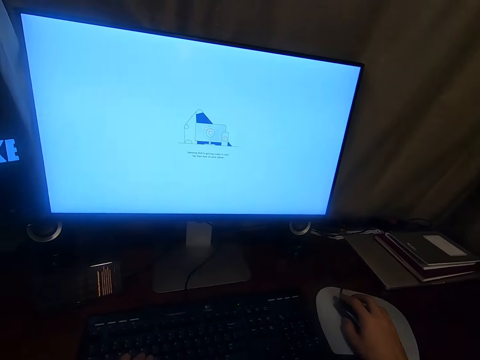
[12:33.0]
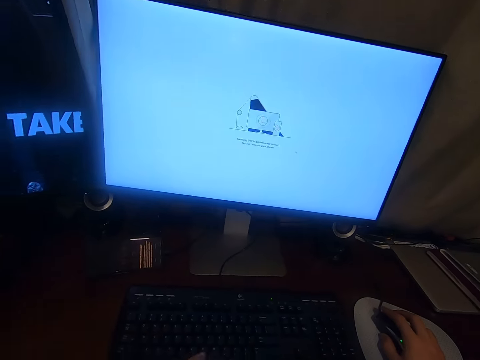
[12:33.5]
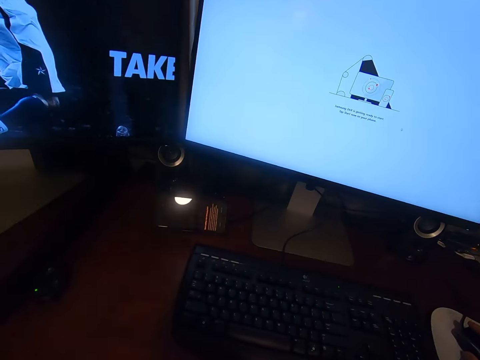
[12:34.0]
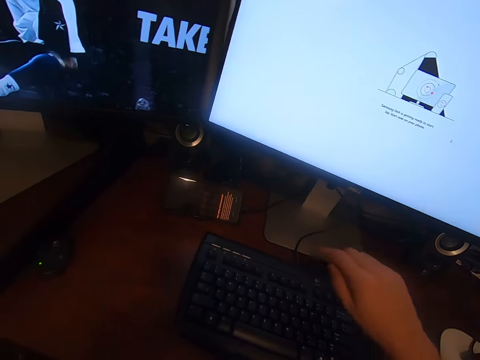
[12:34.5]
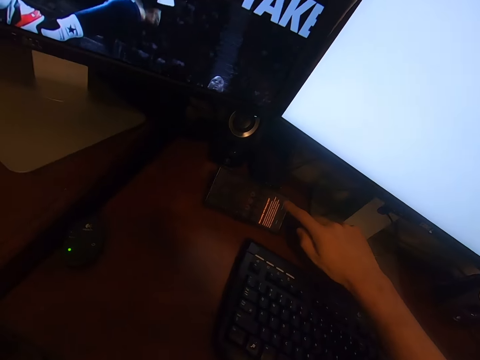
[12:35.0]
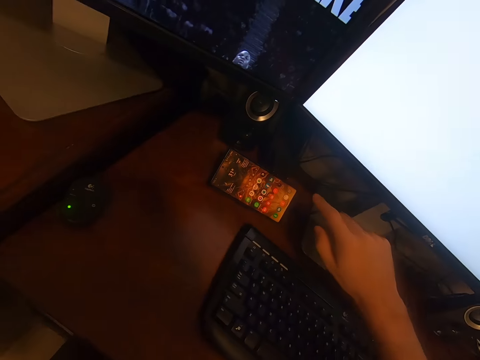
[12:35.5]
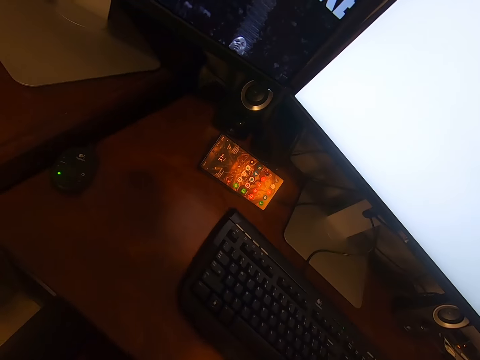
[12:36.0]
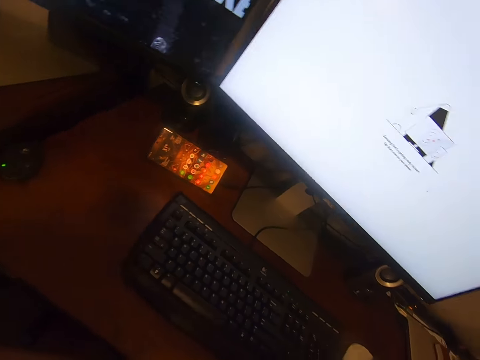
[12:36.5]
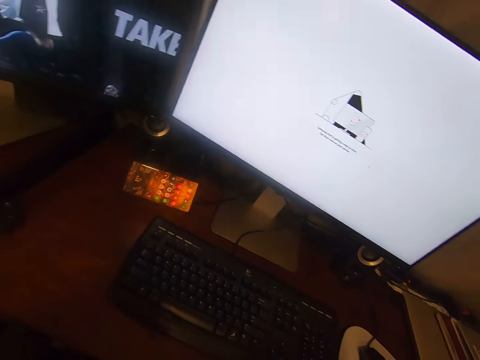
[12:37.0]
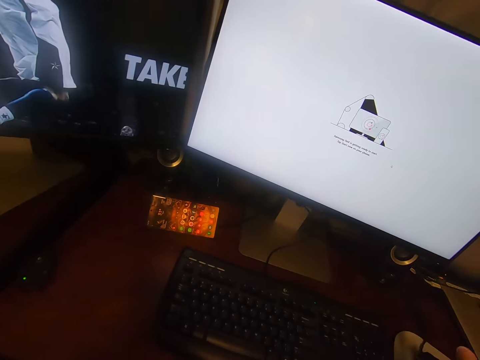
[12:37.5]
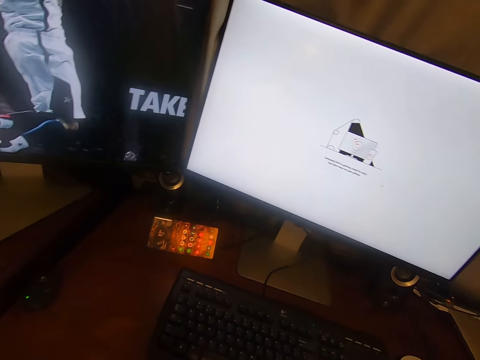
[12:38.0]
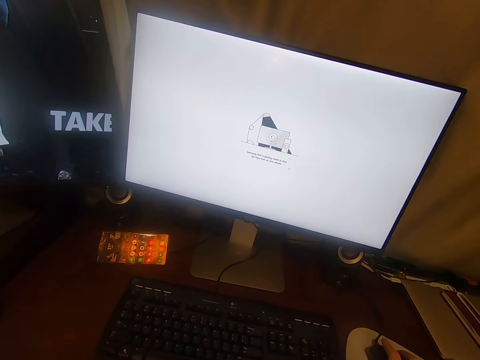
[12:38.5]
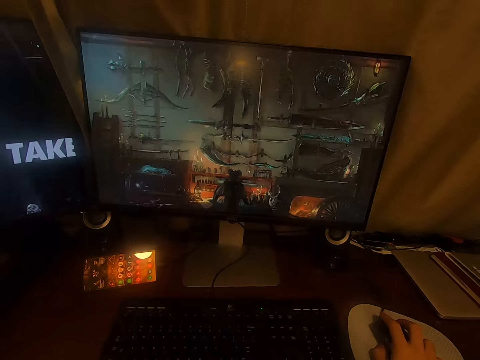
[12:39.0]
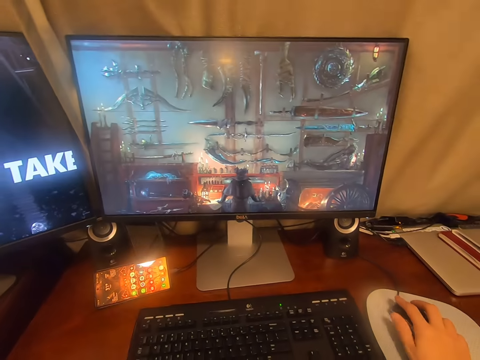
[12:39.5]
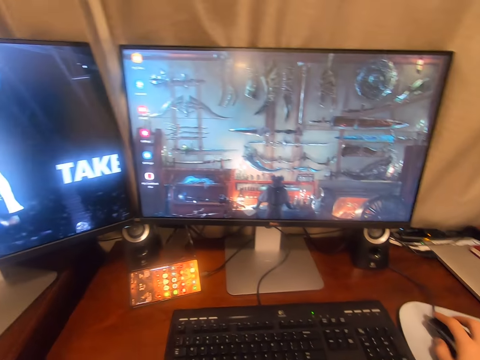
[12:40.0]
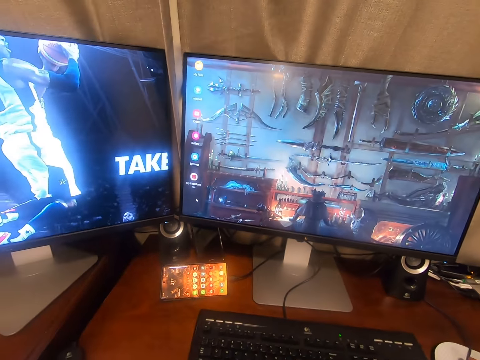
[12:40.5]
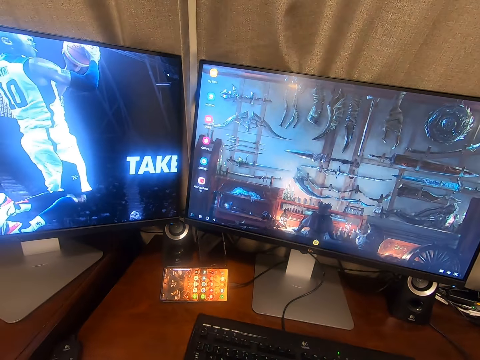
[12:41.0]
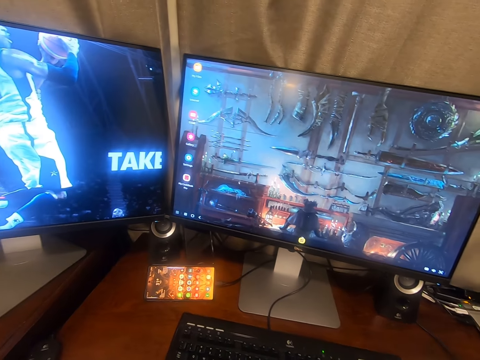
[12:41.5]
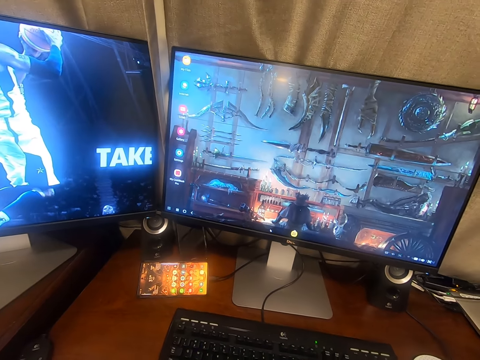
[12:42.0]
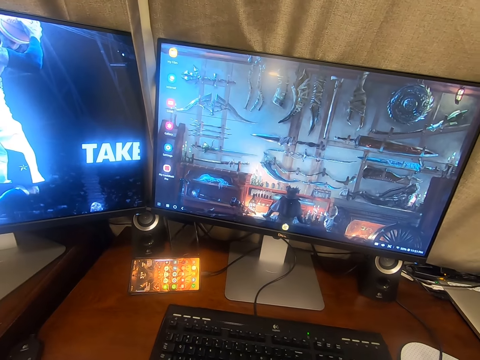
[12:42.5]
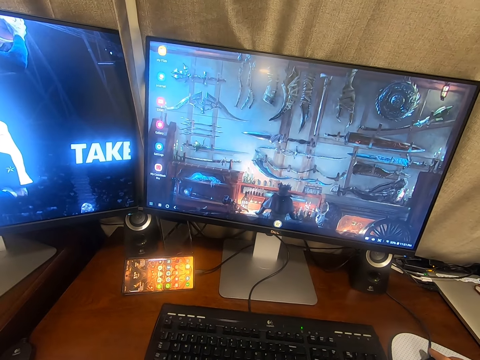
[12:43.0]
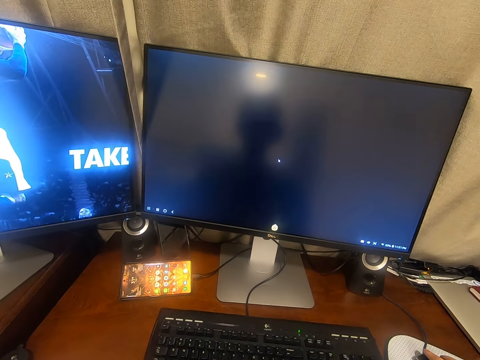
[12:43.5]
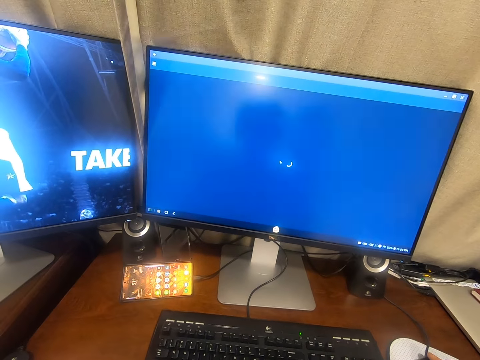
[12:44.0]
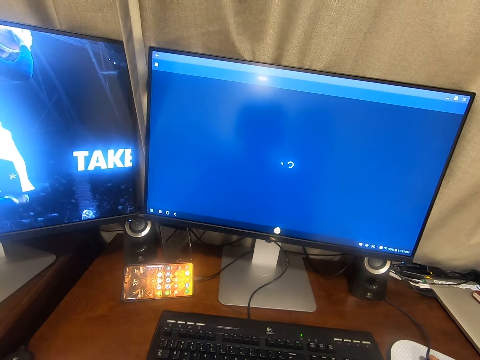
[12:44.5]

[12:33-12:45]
The camera wearer operates the computer using a mouse. They dial the phone. They adjust the camera. They operate the computer.

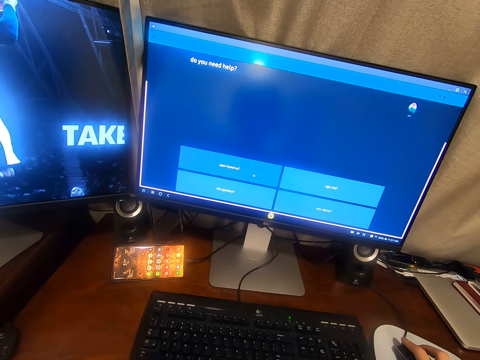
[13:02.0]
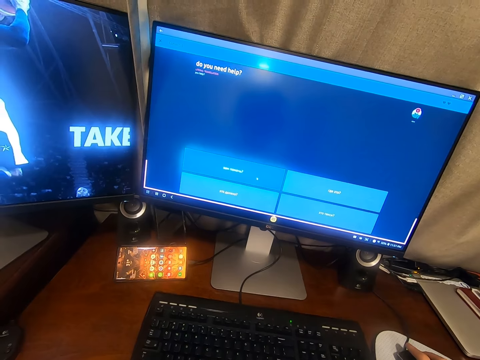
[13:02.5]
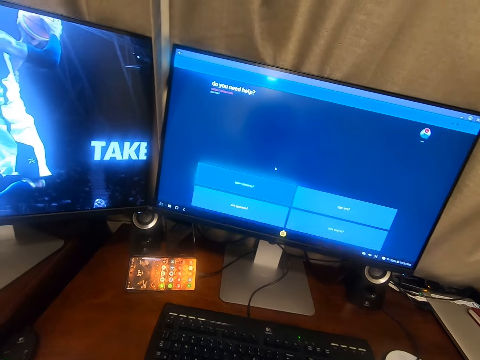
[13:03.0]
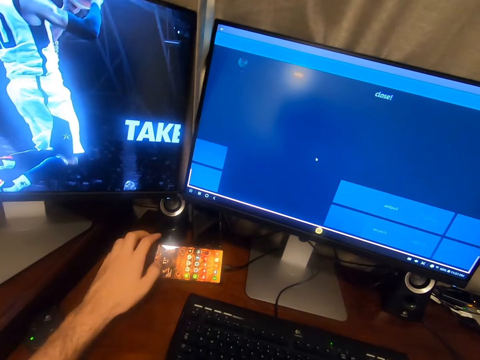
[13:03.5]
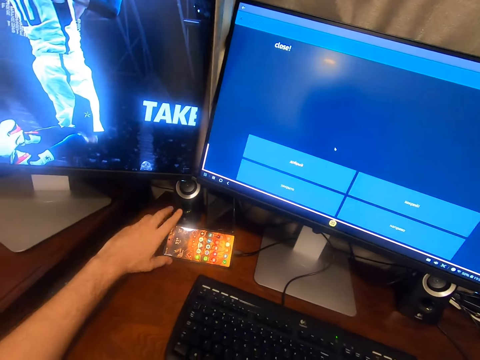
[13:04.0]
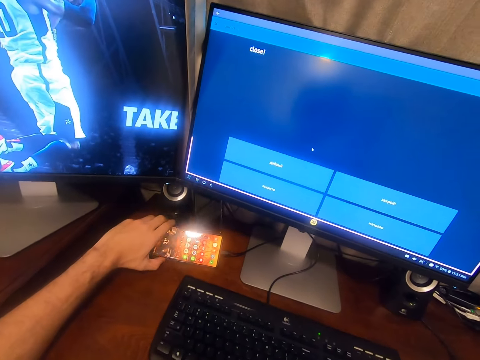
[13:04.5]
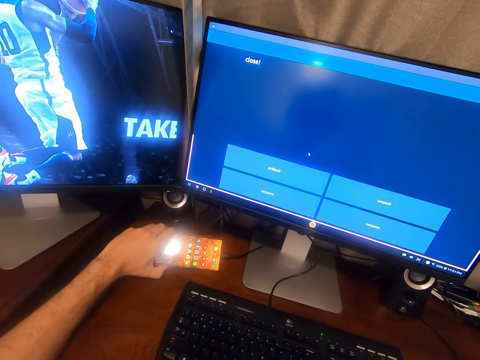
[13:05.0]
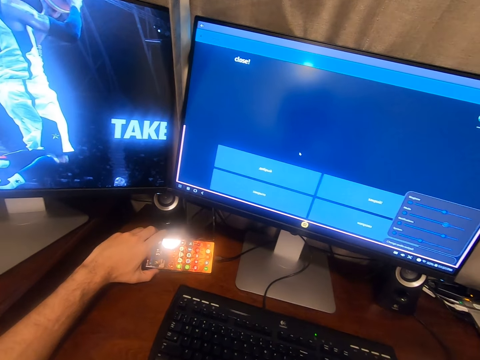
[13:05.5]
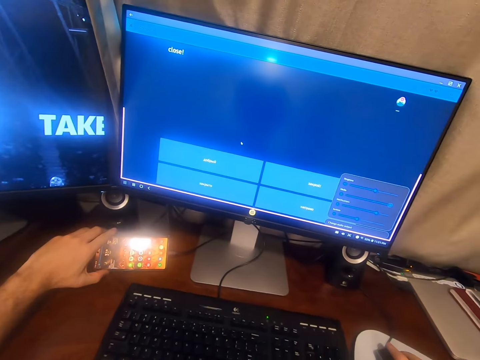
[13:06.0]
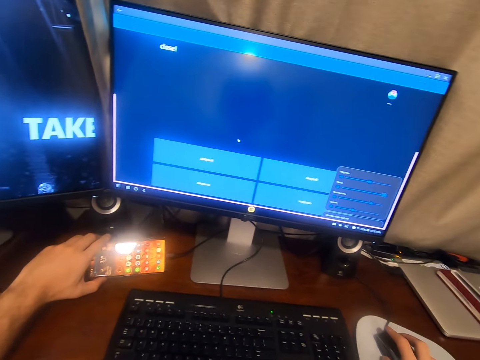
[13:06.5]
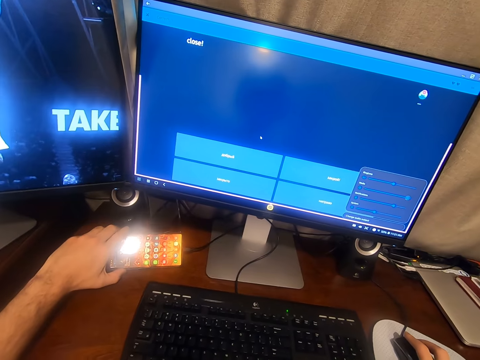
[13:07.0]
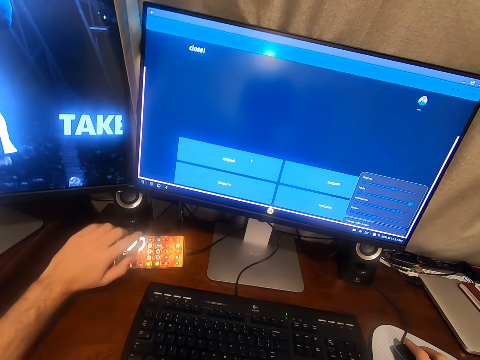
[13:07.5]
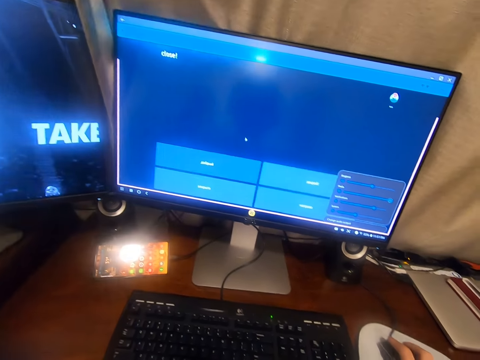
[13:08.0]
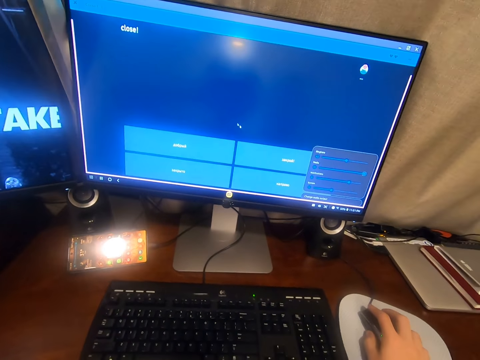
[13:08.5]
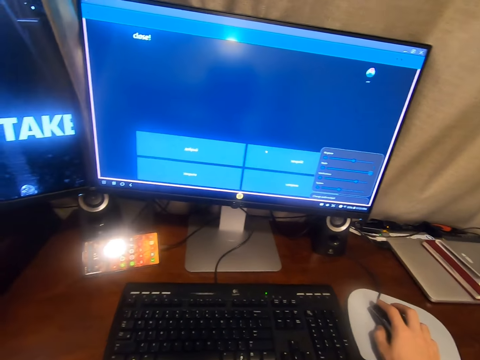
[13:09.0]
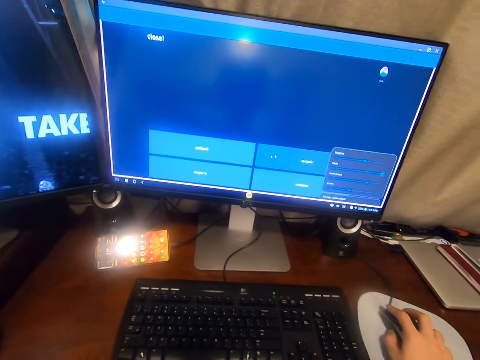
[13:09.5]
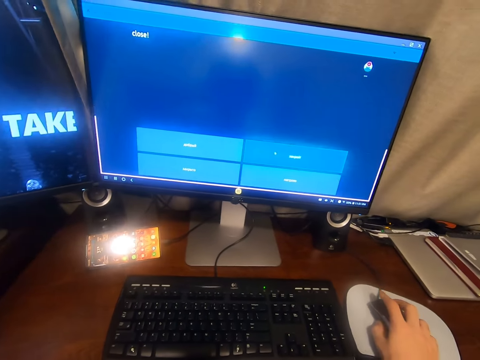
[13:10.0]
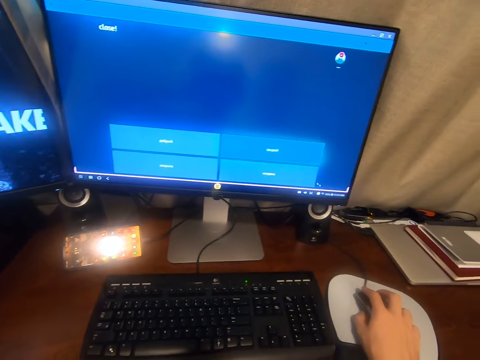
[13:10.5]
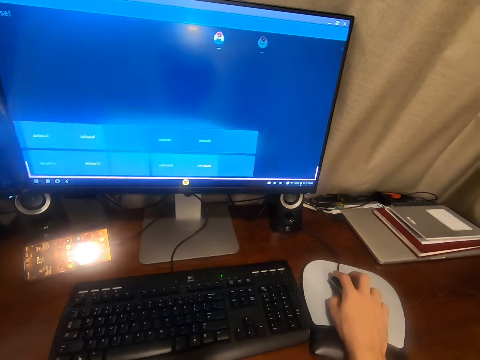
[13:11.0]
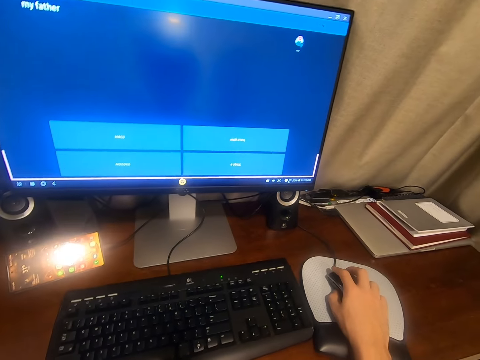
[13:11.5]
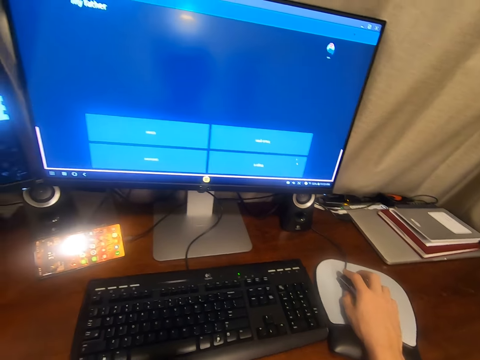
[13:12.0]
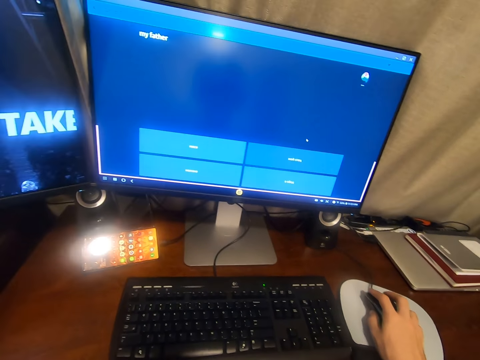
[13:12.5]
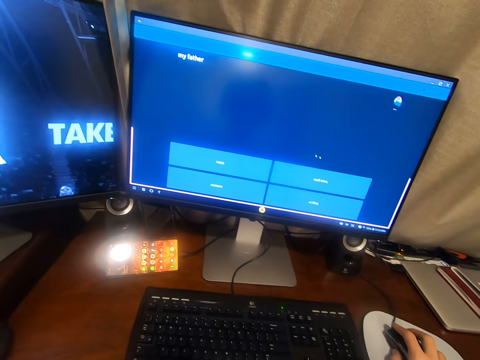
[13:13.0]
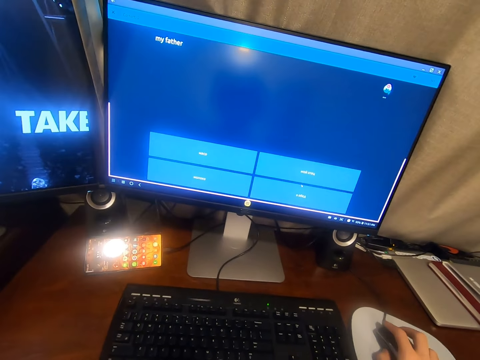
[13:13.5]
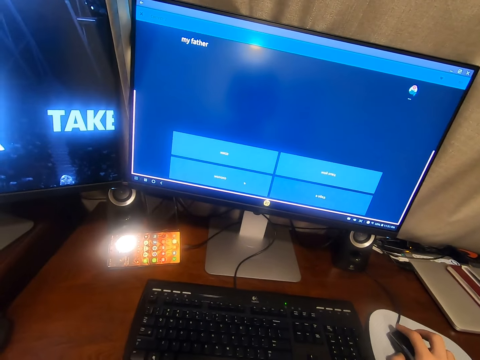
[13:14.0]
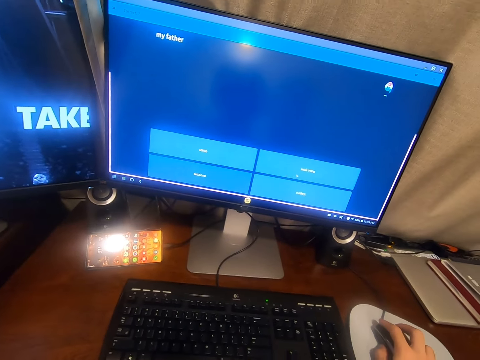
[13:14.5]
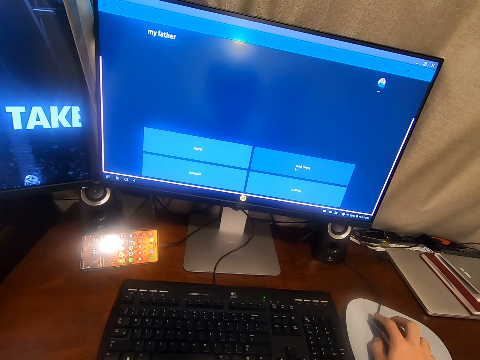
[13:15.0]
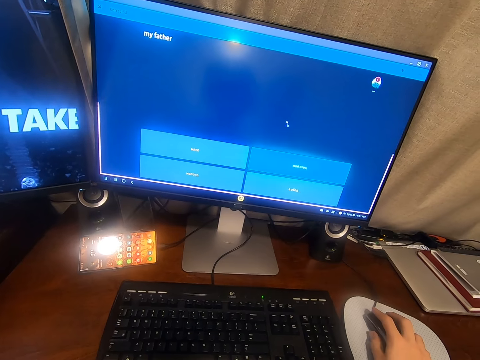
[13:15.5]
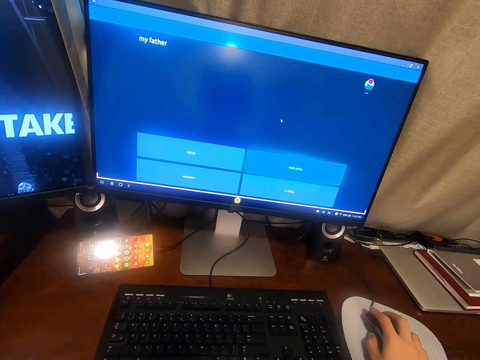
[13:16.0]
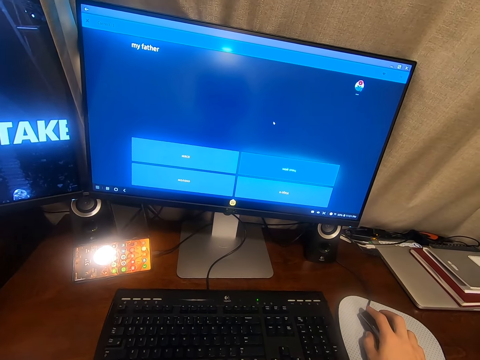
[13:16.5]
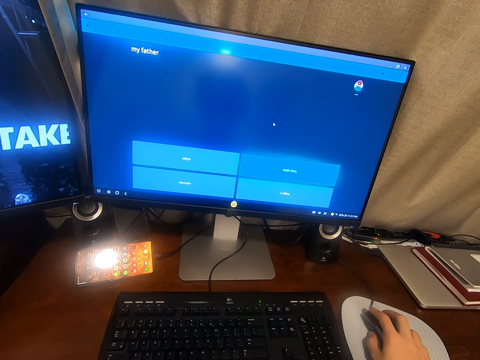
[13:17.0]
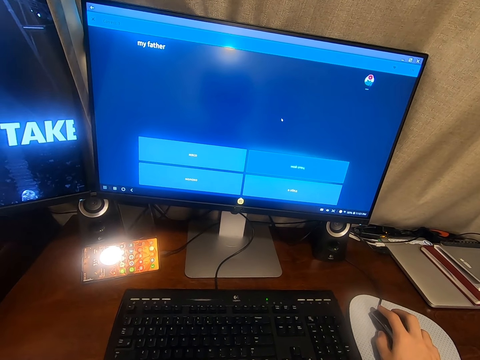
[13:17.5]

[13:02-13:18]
The camera wearer touches the phone. They hold the phone. They adjust the camera. They operate the computer using a mouse.
